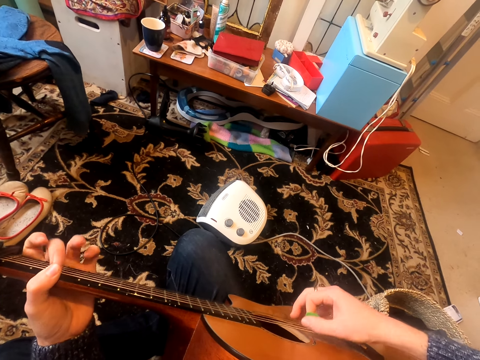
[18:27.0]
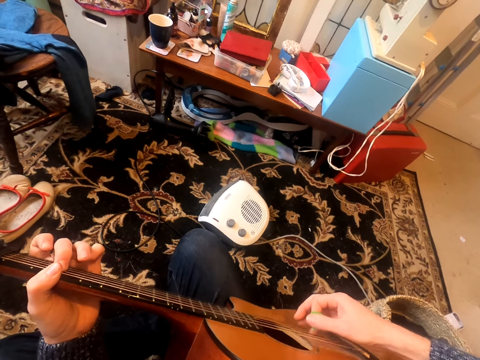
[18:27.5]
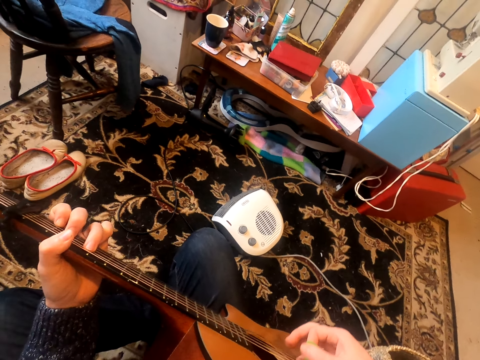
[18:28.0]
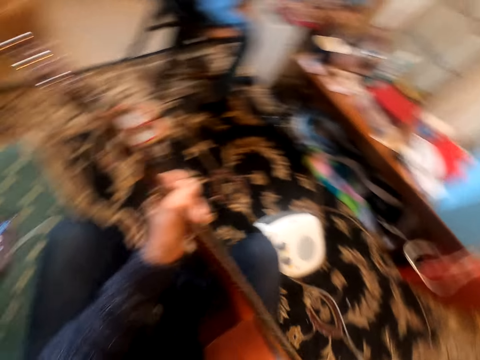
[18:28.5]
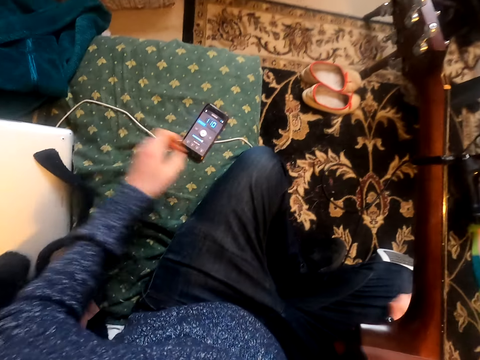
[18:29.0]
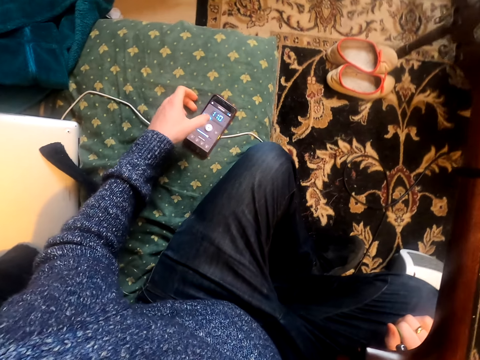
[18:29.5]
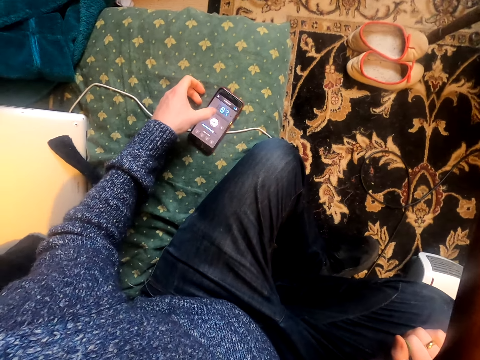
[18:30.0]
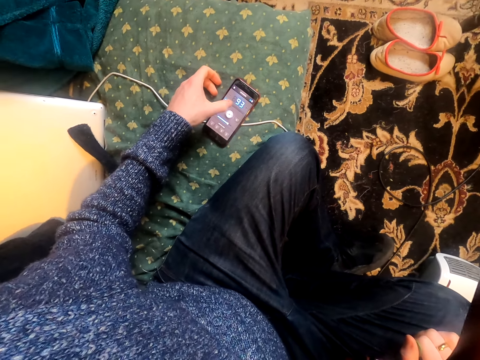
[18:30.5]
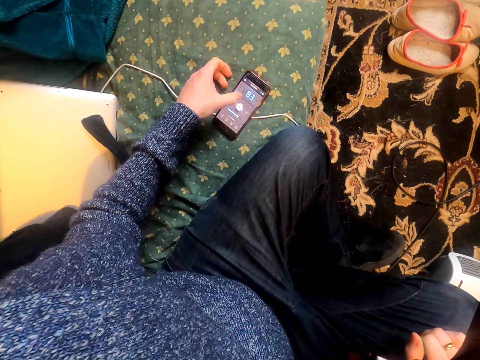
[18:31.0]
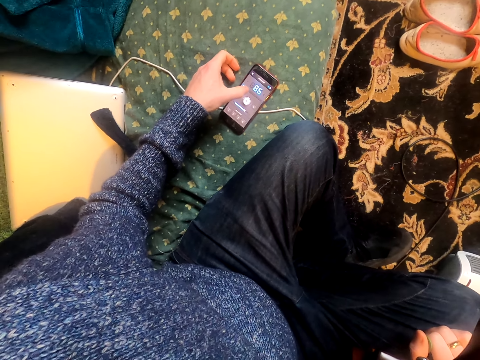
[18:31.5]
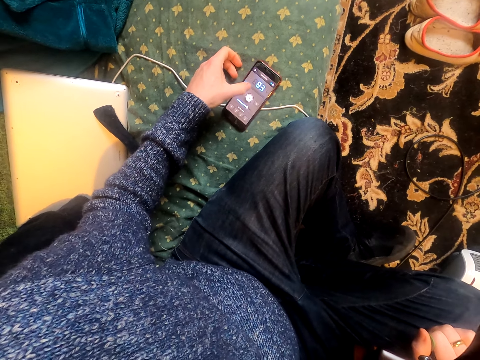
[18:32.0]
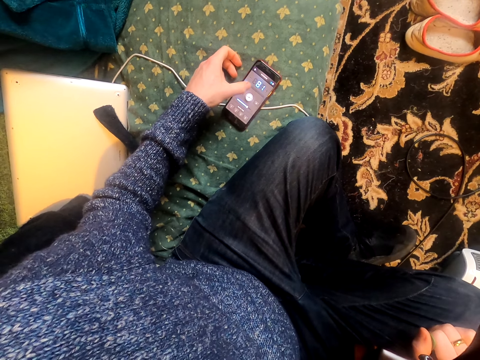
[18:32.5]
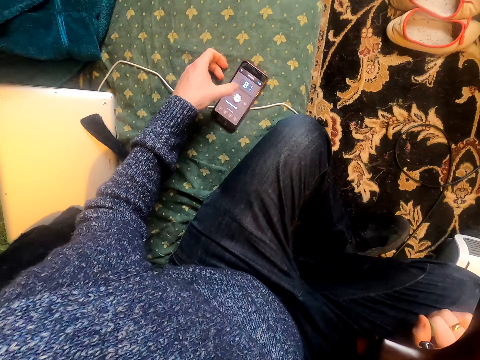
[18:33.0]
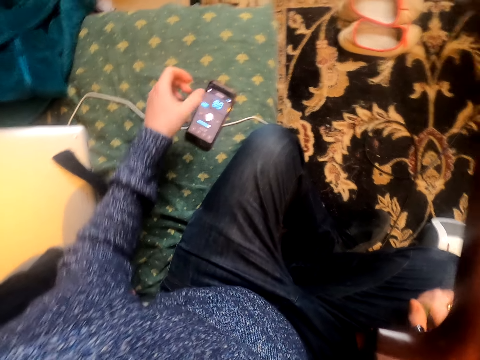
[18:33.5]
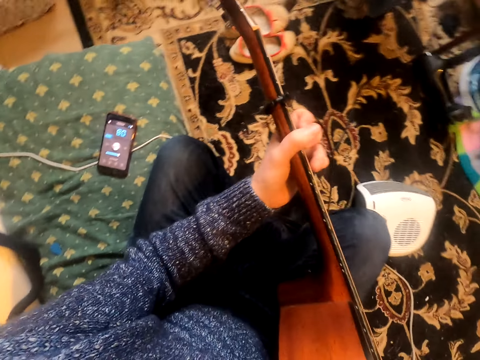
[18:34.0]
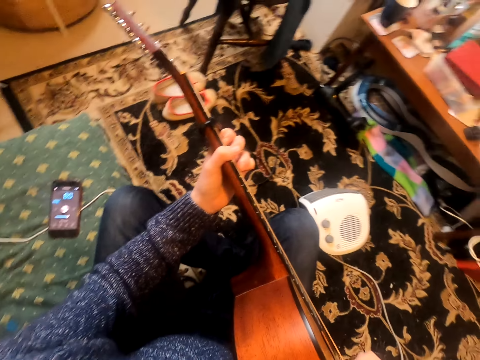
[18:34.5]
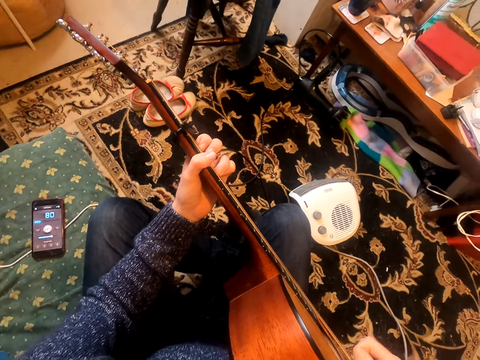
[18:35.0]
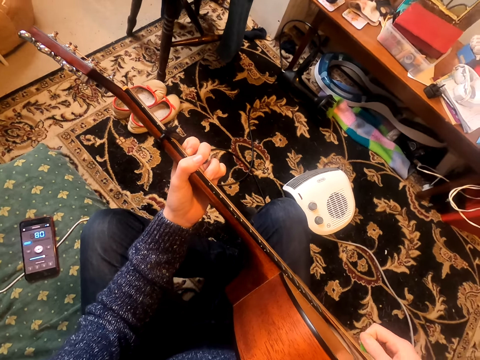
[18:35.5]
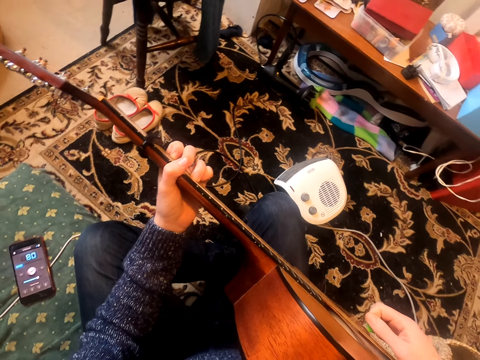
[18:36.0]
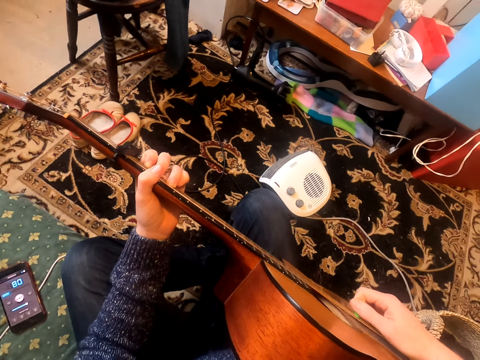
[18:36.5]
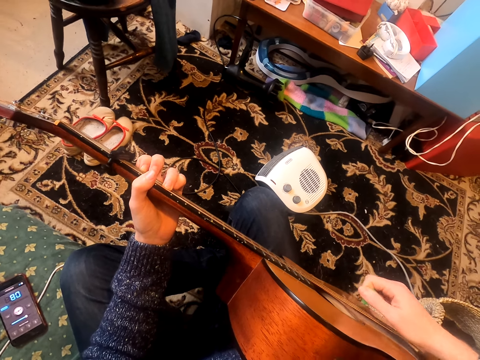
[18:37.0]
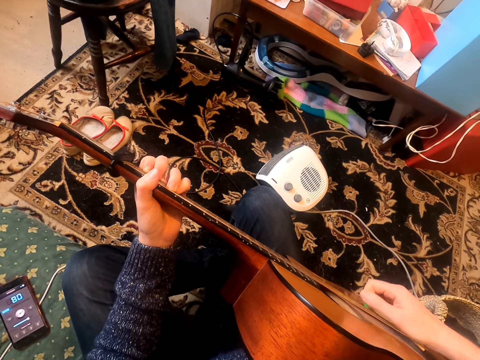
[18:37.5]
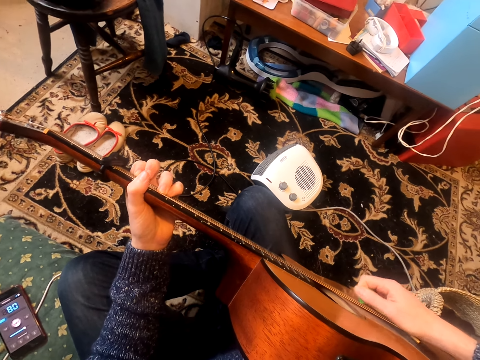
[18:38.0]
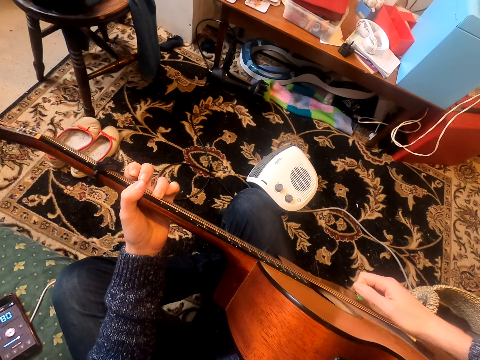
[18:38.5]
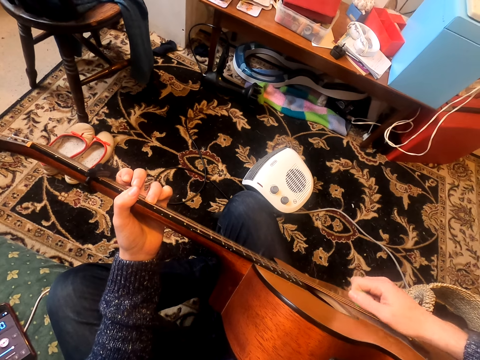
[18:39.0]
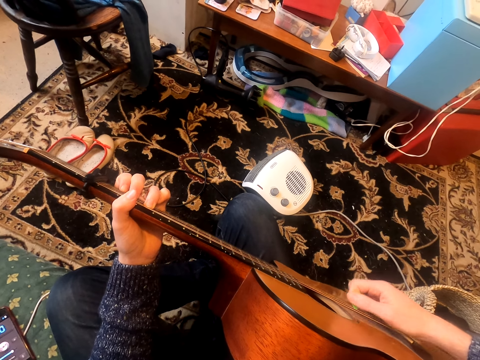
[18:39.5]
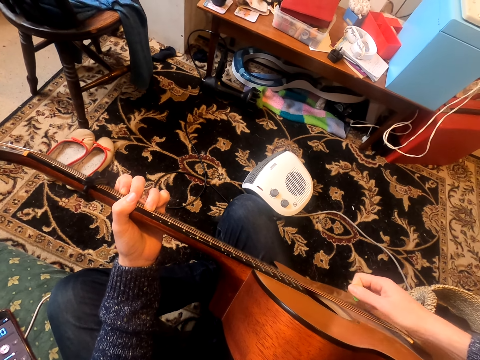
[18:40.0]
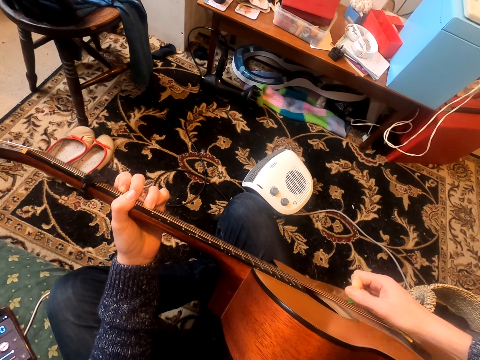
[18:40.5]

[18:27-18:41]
The camera wearer turns to the side. He uses his phone. He holds a guitar with both hands and plays the guitar.

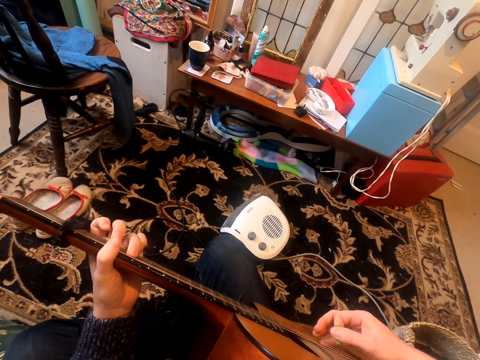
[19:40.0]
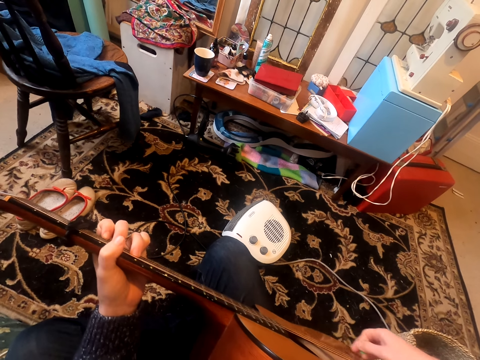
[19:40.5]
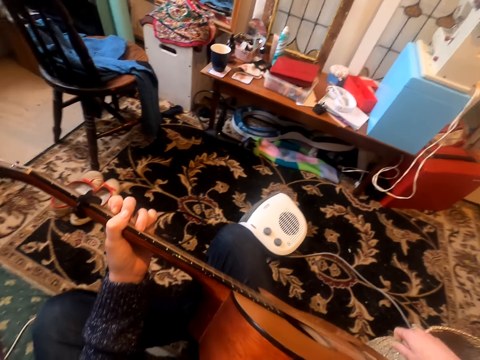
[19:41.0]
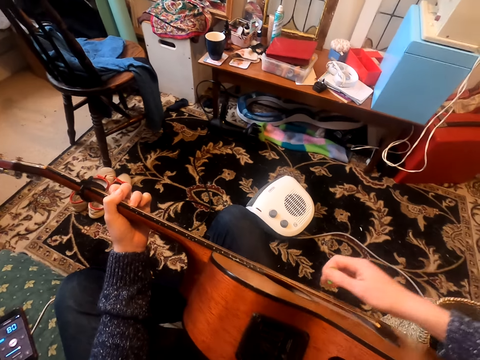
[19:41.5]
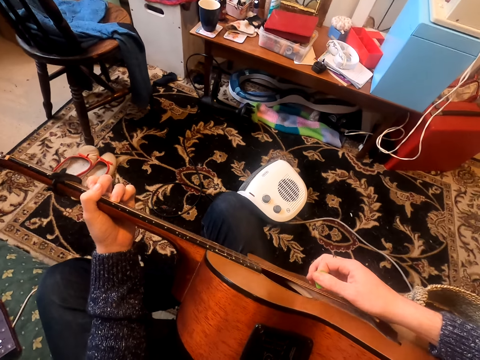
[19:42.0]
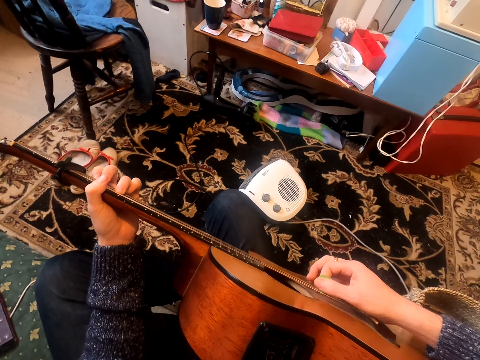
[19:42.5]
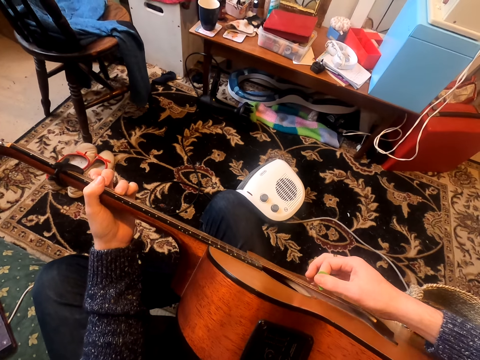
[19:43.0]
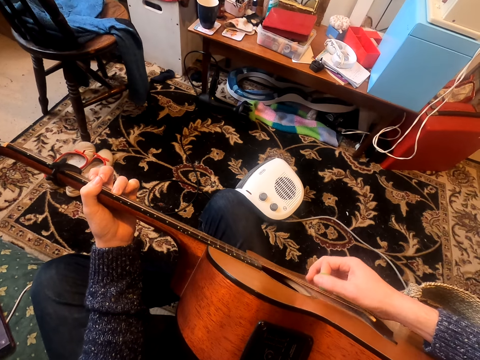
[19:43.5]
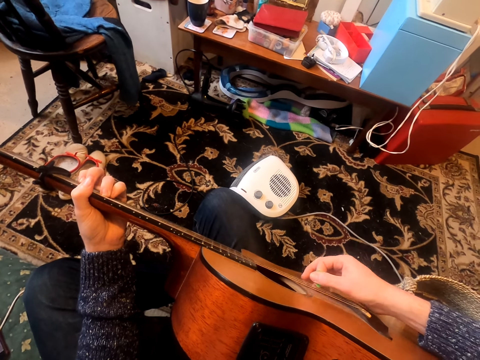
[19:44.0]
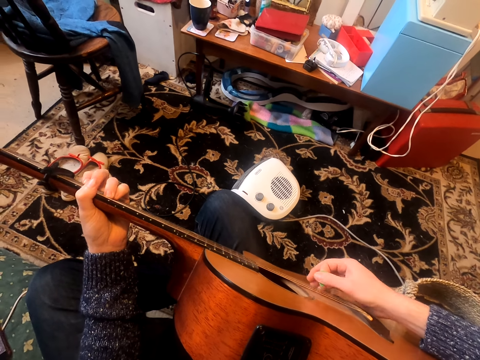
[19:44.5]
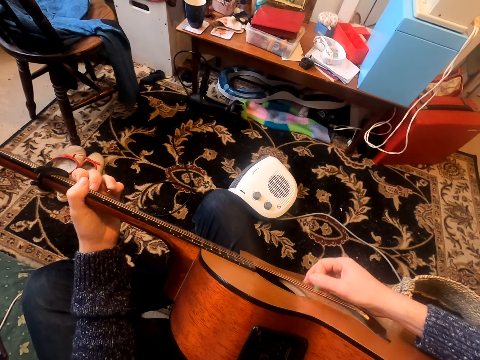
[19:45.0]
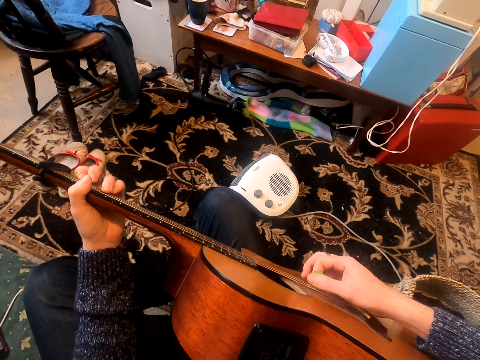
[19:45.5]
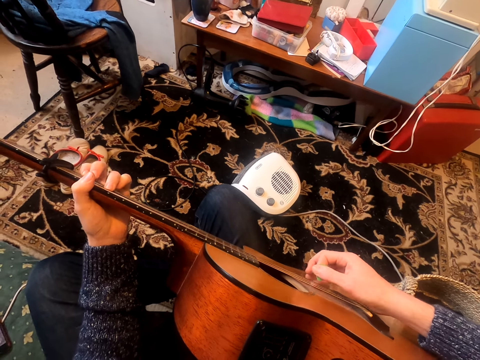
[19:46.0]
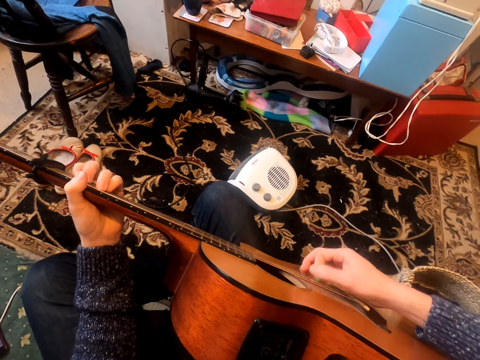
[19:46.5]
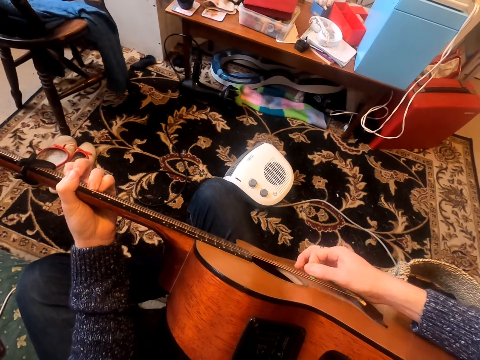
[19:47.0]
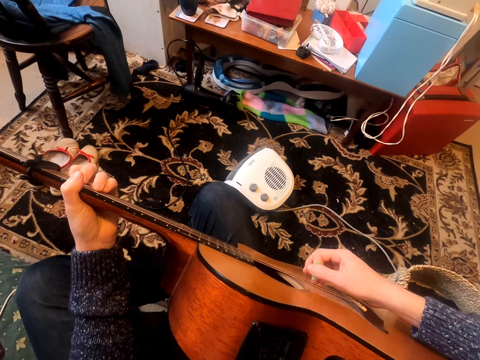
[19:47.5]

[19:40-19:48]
The camera wearer stretches his hand. He plays a guitar.

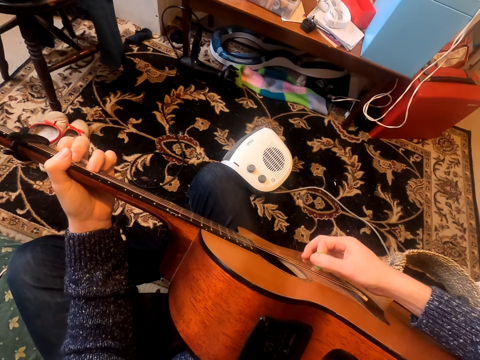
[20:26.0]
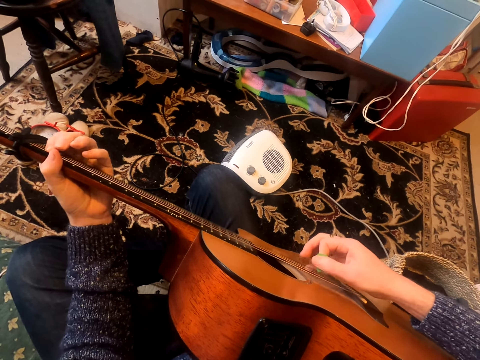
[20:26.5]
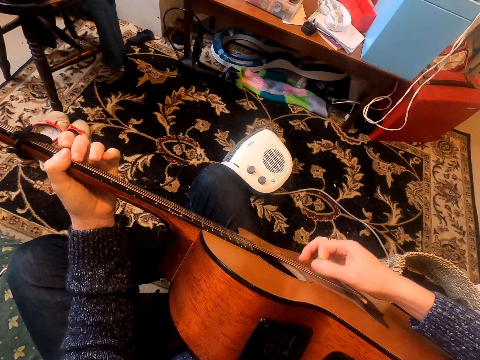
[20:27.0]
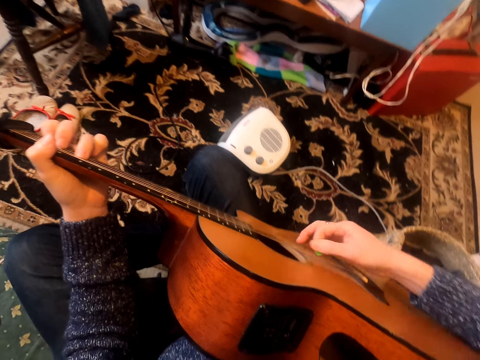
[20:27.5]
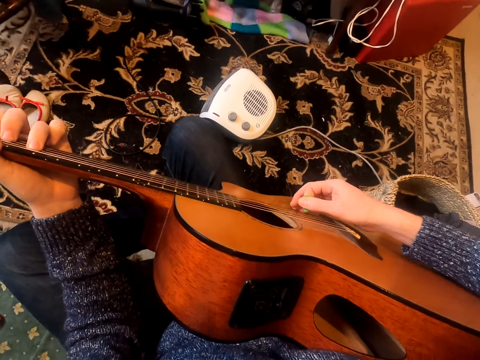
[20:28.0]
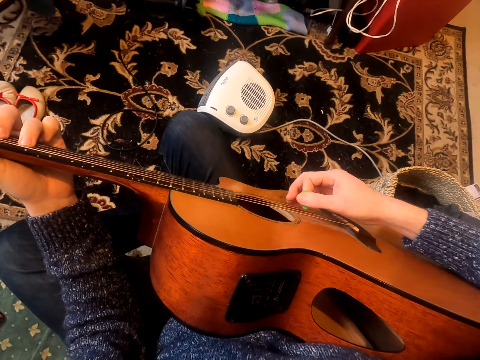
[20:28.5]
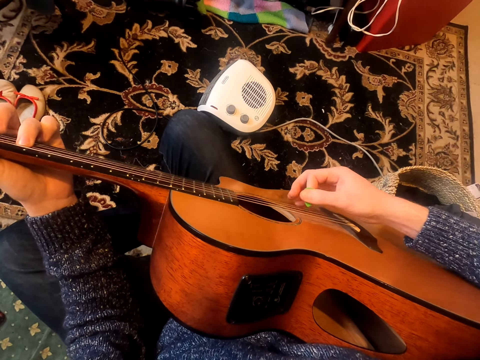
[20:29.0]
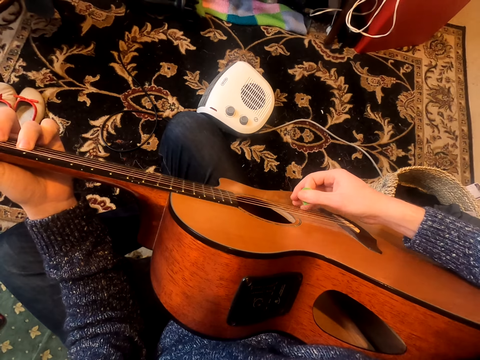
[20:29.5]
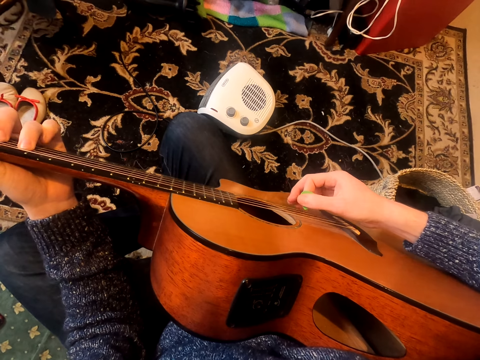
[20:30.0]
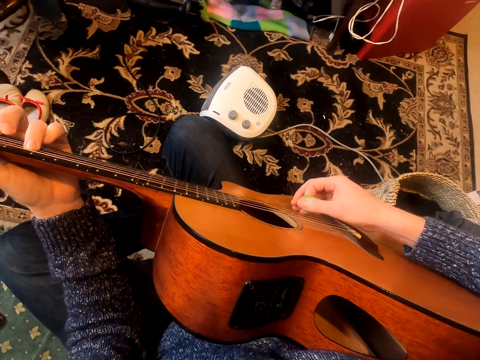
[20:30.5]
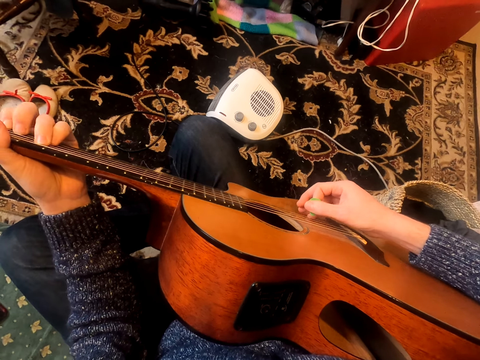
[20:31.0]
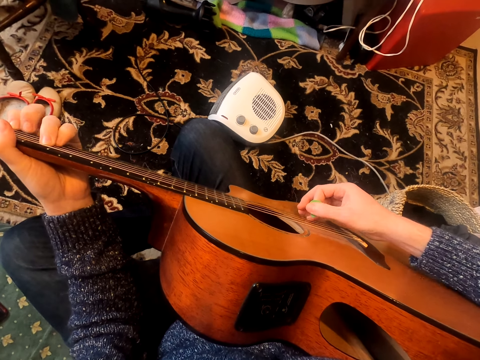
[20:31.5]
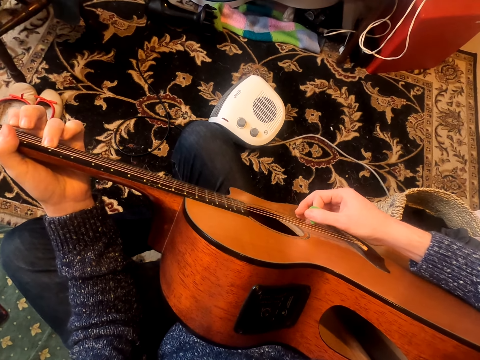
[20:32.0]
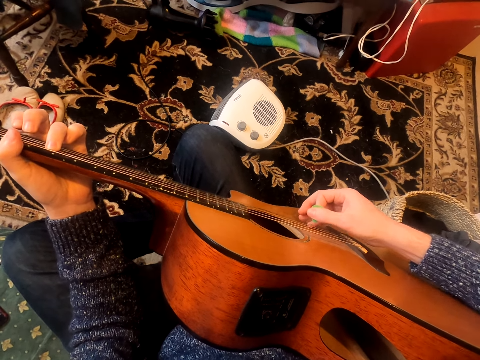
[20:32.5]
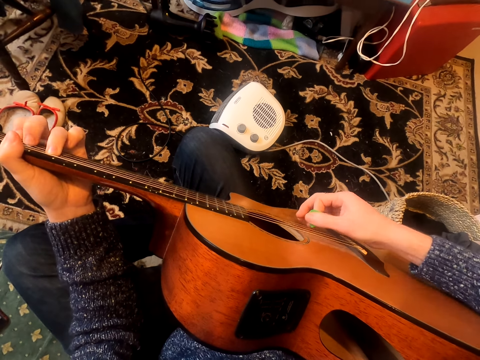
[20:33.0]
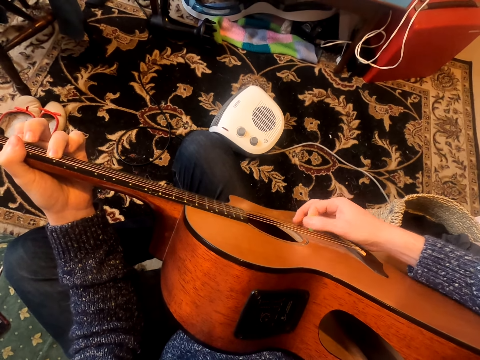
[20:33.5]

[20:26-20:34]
The camera wearer leans forward.
